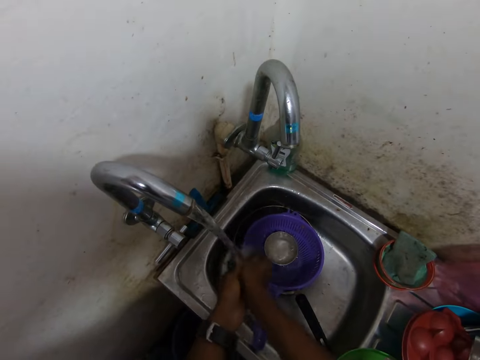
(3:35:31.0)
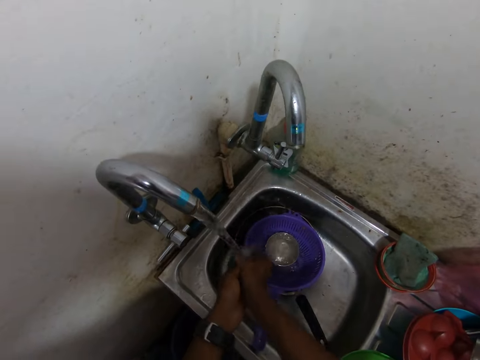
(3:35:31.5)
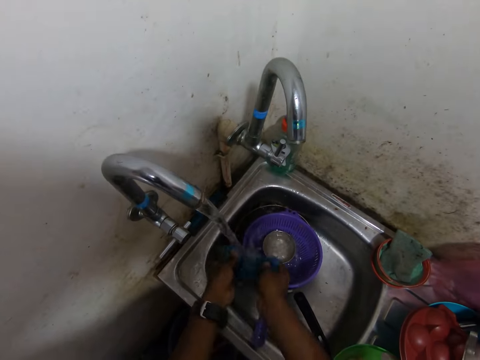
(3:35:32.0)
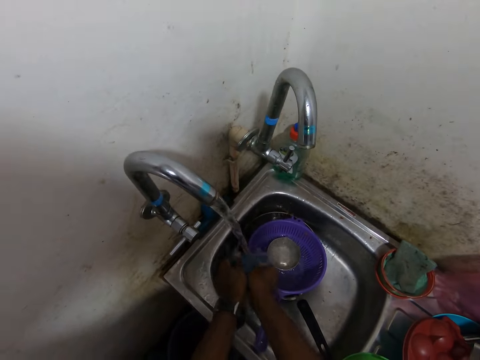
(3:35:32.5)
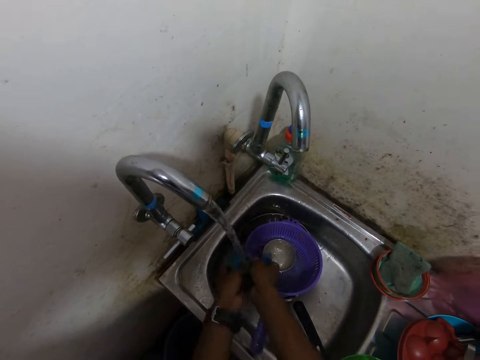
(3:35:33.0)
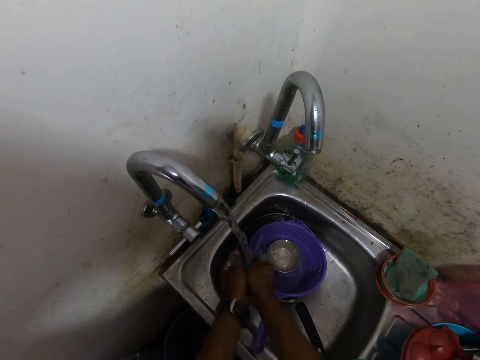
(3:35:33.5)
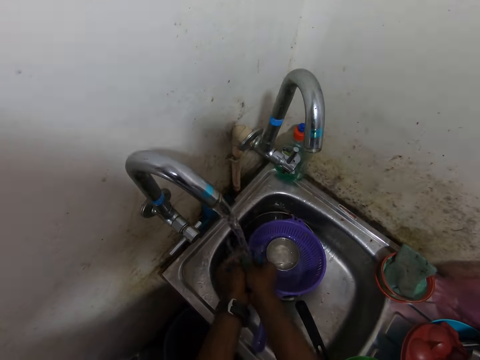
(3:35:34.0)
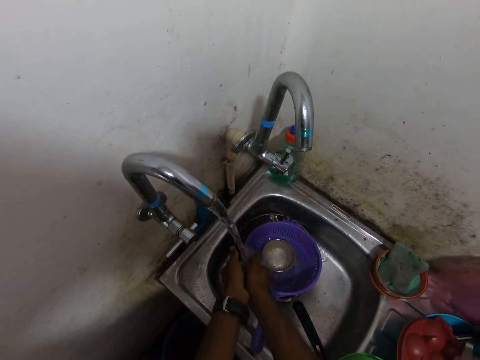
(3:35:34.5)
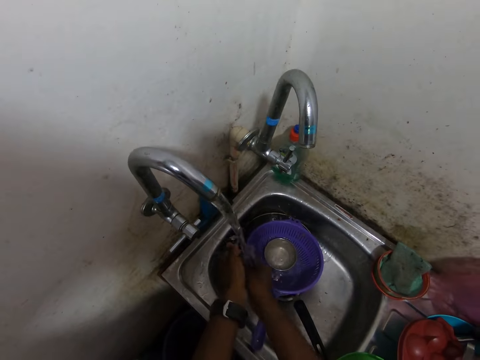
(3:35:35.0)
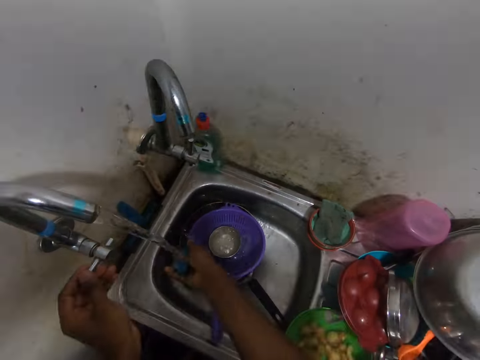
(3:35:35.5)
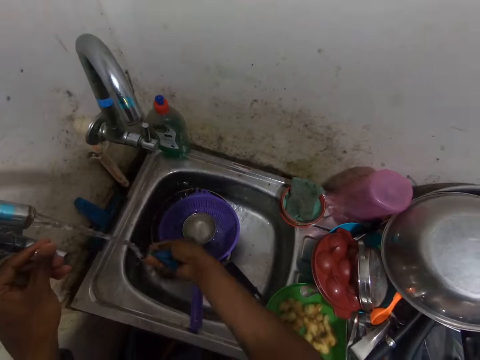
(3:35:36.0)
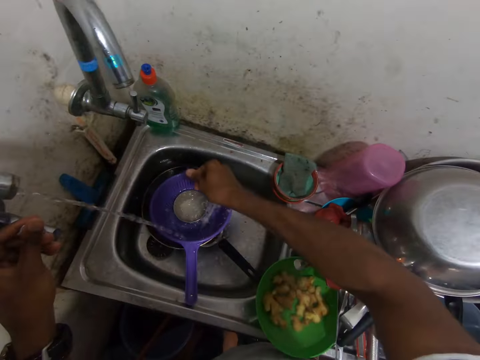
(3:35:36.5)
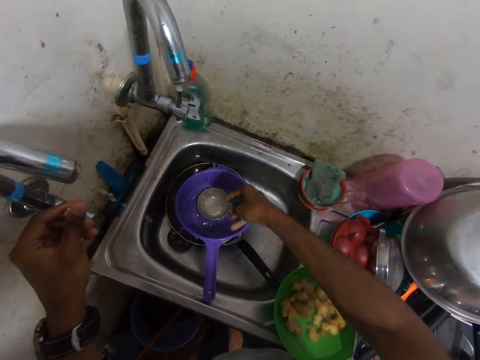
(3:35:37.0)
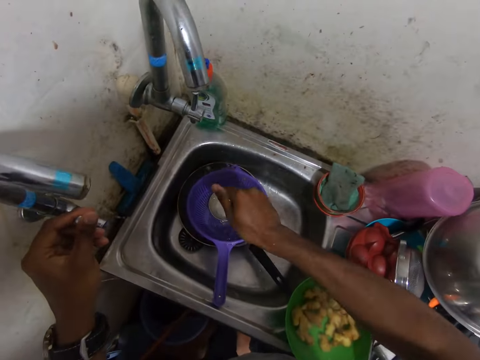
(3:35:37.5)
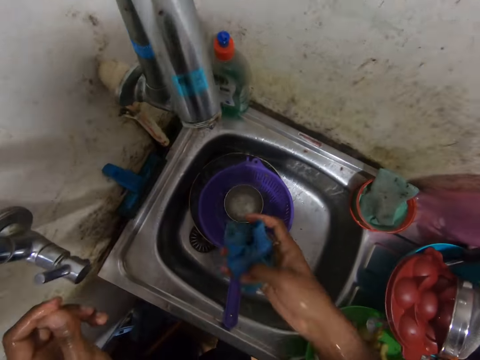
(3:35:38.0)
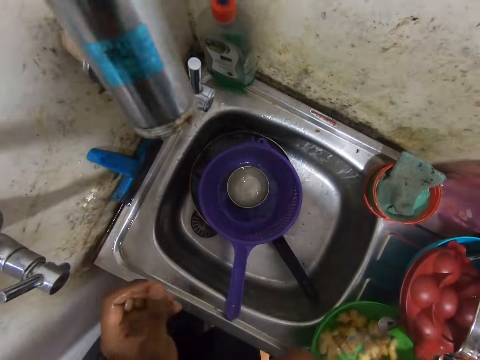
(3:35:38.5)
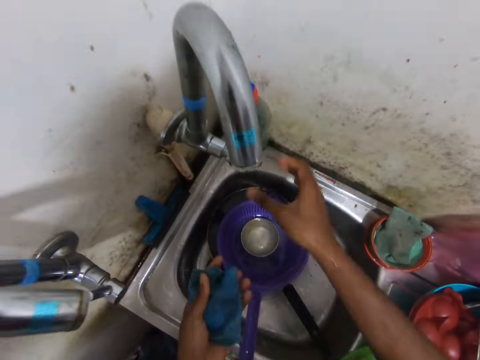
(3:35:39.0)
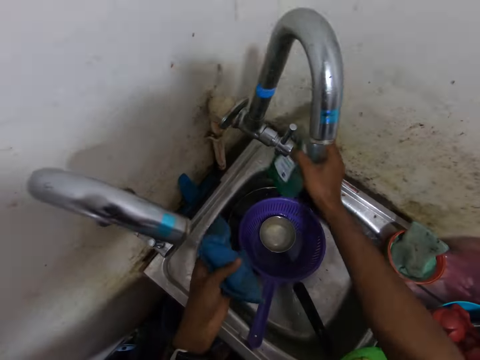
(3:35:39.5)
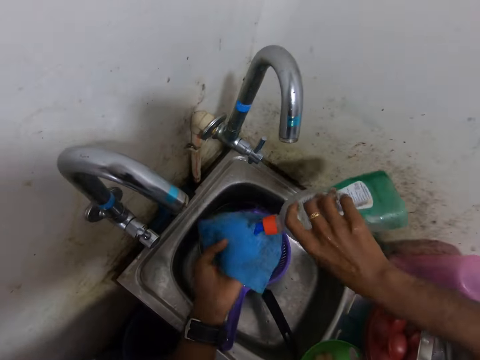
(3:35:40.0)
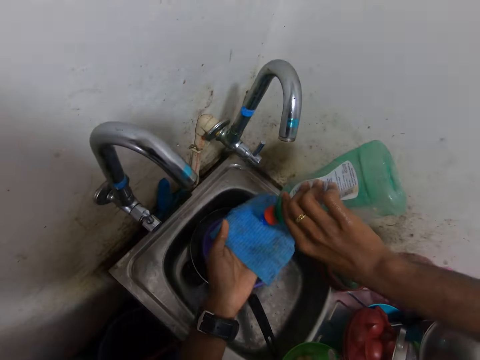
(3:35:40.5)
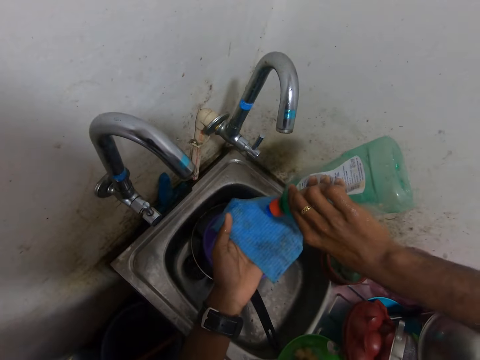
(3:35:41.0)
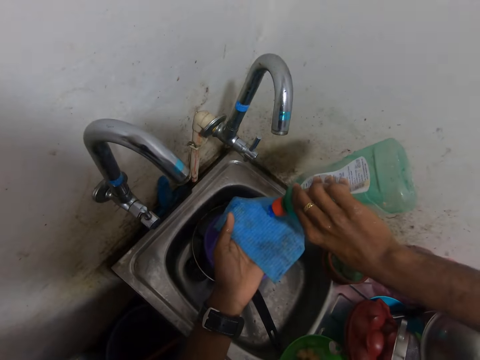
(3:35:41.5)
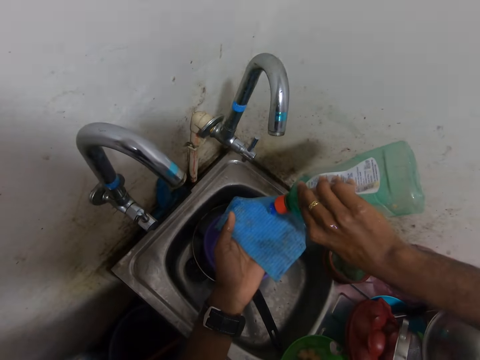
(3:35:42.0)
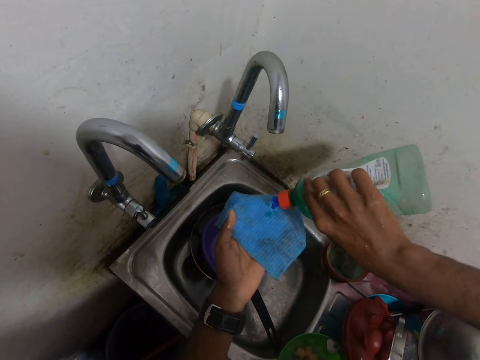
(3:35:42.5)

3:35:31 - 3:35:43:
The camera wearer closes the tap with his left hand. He squeezes the wipe in his right hand. He passes the wipe from his right hand to his left hand. He picks up a bottle of soap on a kitchen basin with his right hand. He pours soap from the bottle of soap in his right hand on the wipe in his left hand.

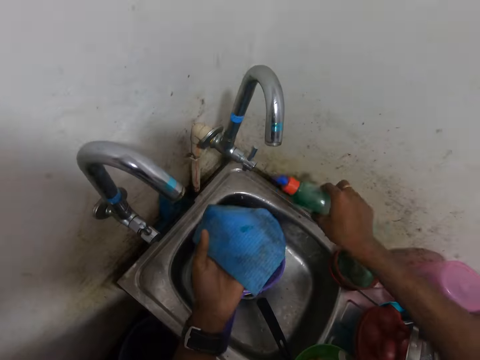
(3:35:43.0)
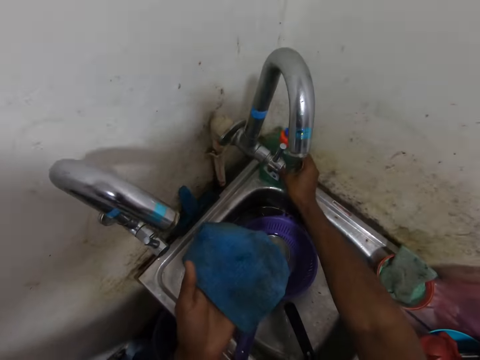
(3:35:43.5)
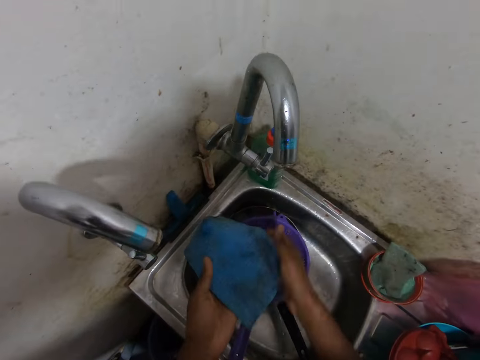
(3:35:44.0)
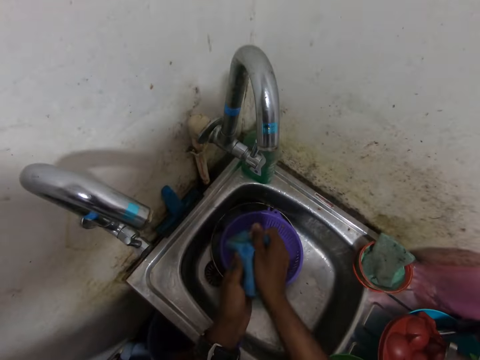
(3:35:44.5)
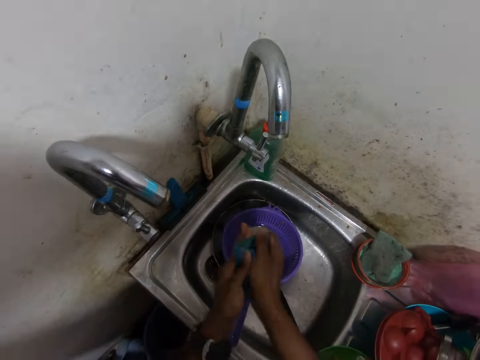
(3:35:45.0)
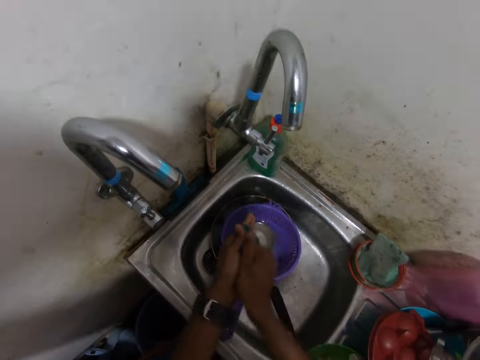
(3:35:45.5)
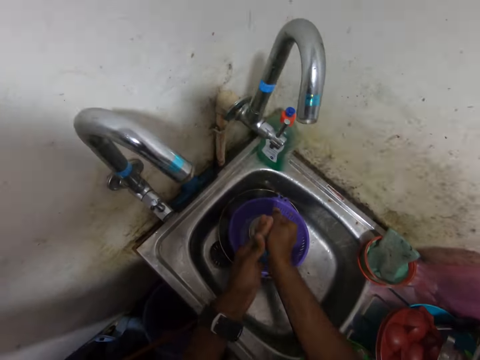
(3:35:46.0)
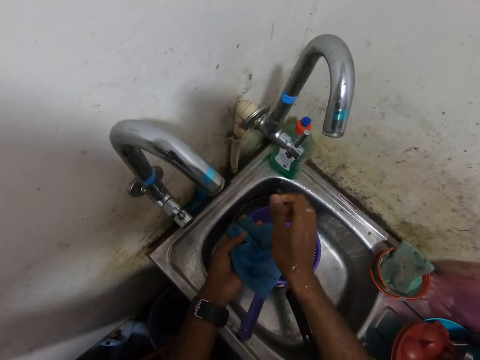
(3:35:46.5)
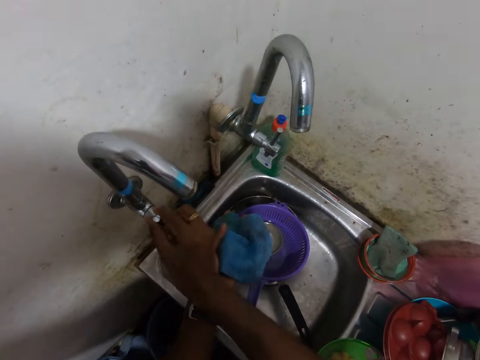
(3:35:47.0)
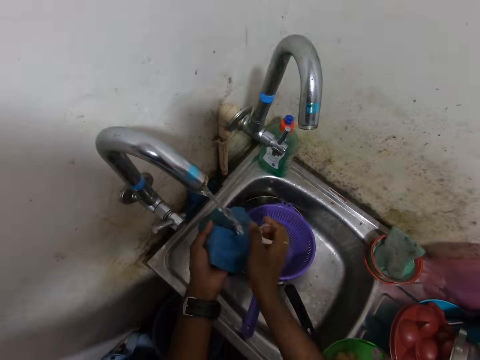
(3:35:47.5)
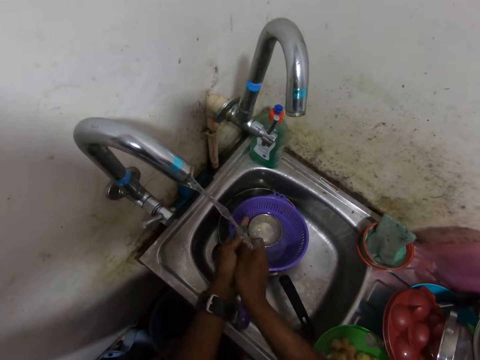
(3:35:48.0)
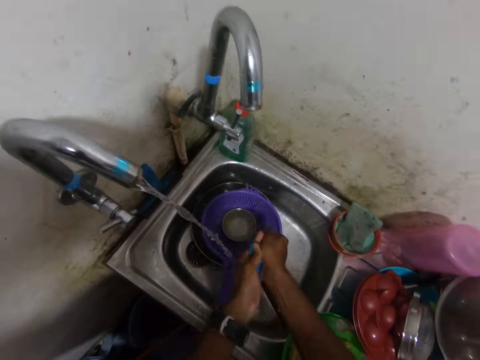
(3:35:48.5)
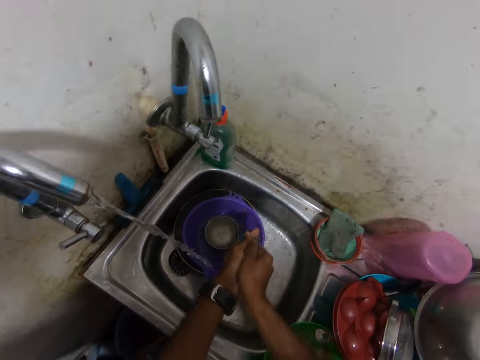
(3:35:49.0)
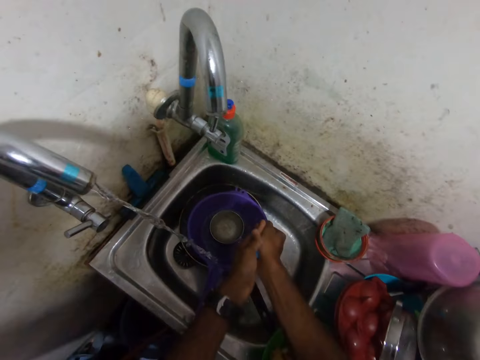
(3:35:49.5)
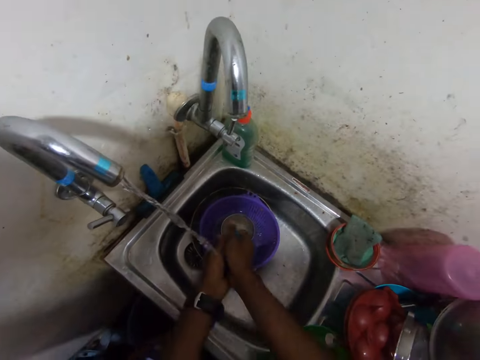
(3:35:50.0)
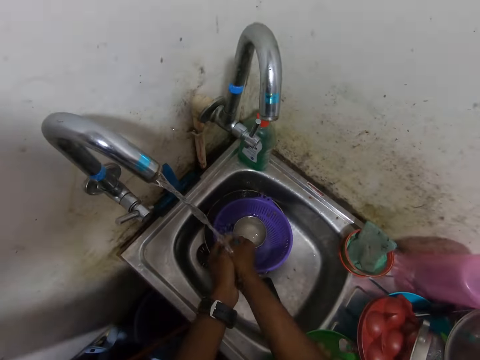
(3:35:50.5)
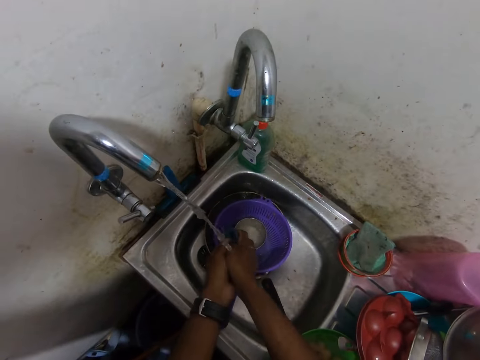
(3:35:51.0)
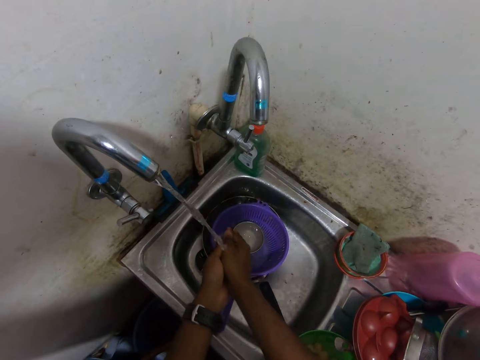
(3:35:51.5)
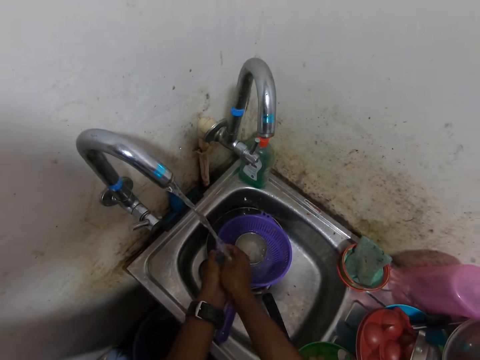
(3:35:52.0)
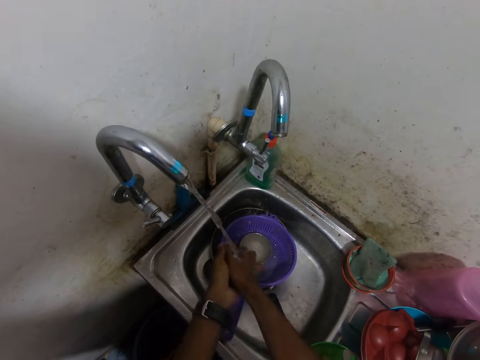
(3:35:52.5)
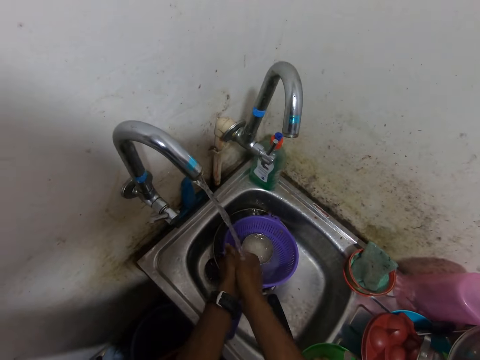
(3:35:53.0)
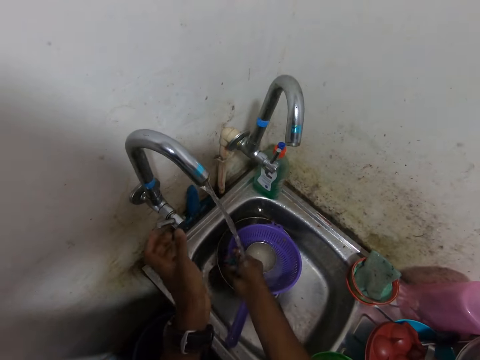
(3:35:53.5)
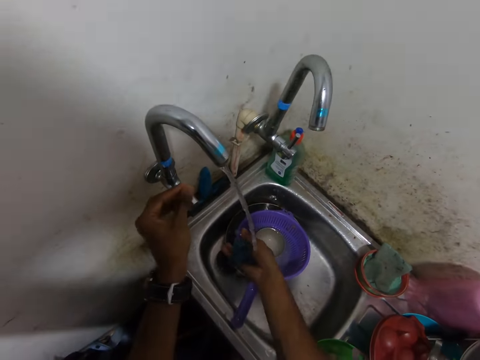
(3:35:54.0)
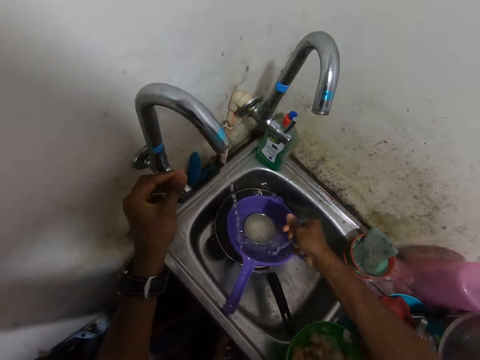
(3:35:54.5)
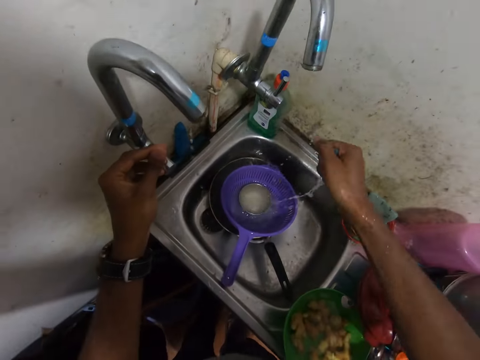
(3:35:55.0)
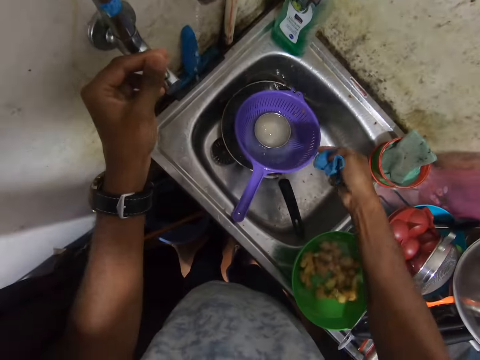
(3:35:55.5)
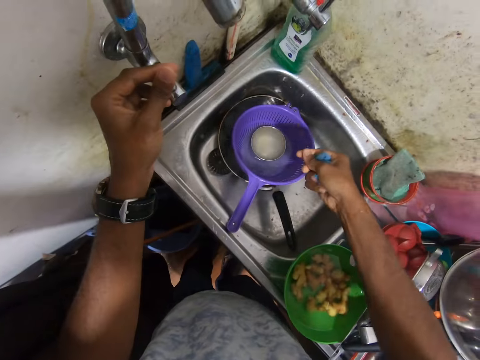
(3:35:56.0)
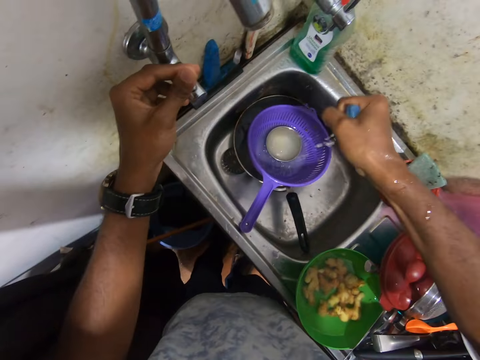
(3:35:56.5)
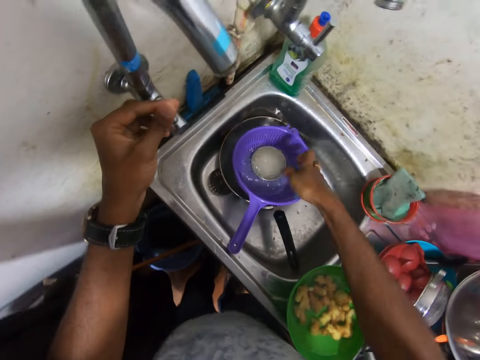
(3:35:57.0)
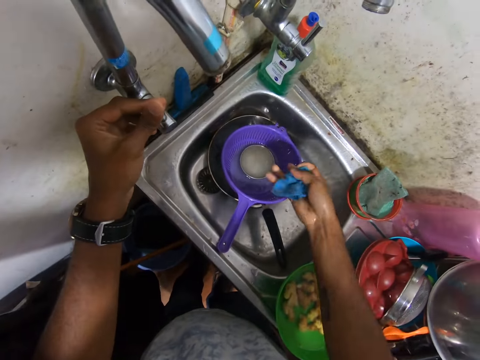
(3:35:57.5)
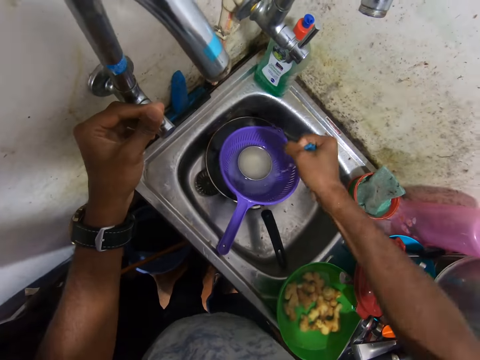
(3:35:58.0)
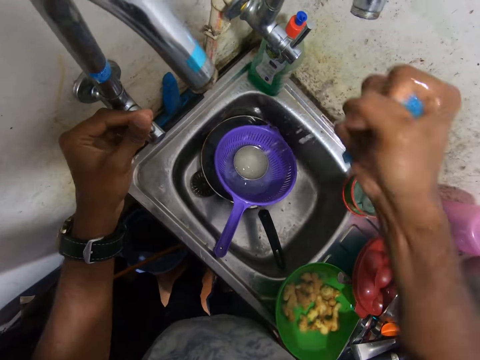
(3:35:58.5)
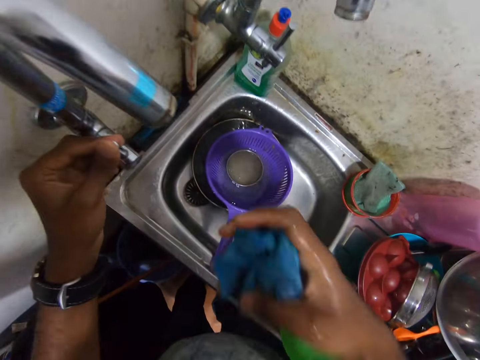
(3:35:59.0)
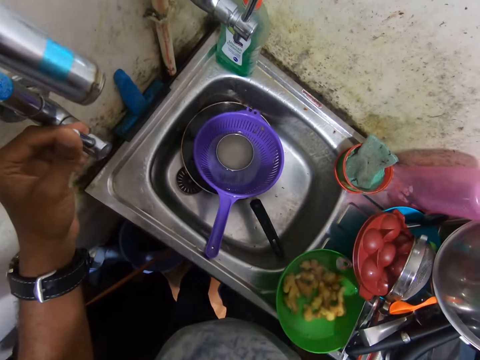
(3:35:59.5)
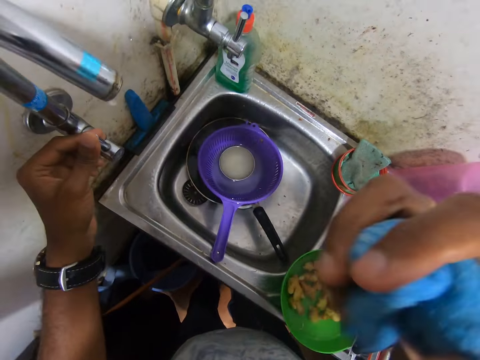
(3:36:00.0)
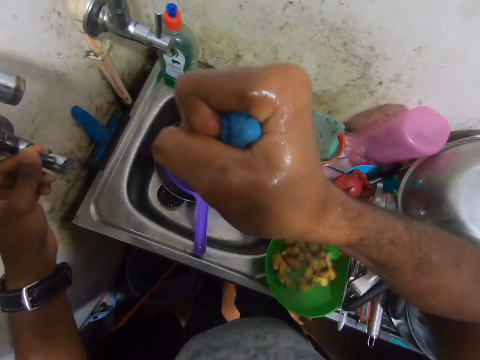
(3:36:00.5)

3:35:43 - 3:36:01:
The camera wearer drops the bottle of soap on the kitchen basin with his right hand. He washes the wipe with both hands. He opens the tap with his right hand. He washes the wipe under the running tap with both hands. He closes the tap with his left hand. He squeezes the wipe in his right hand.
